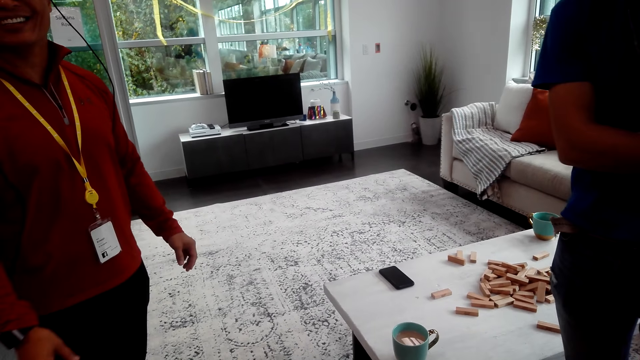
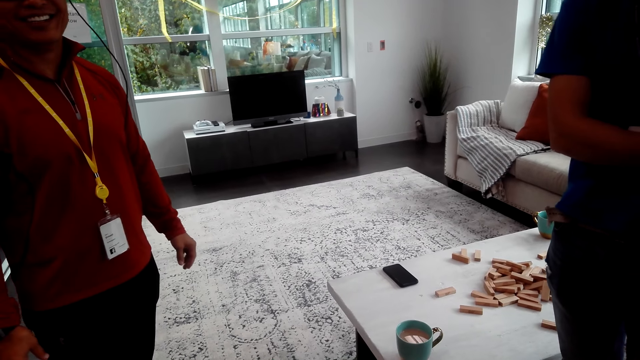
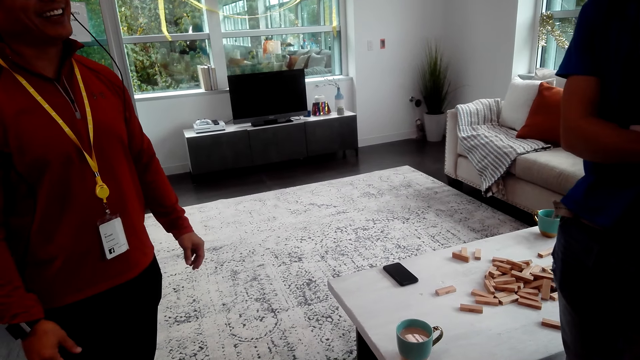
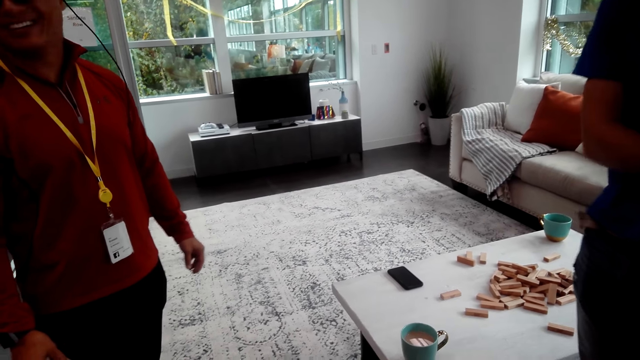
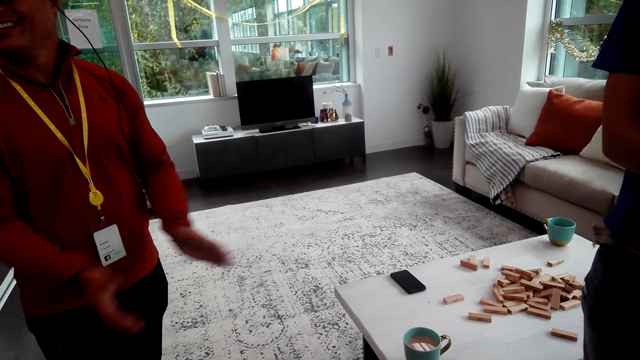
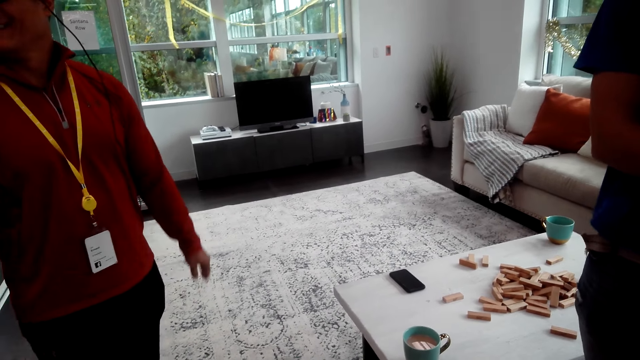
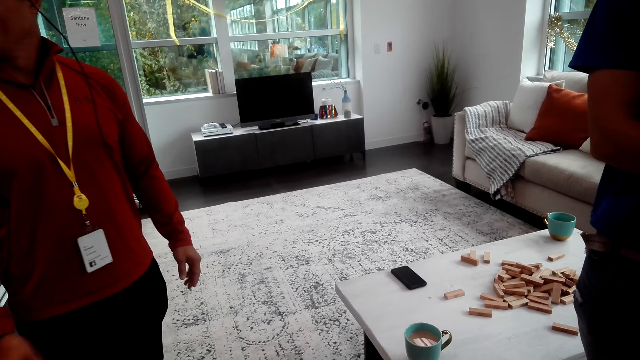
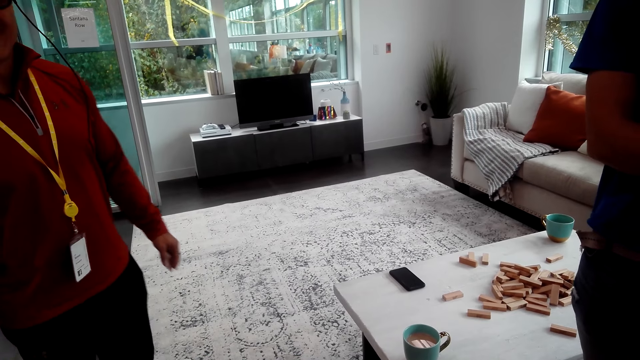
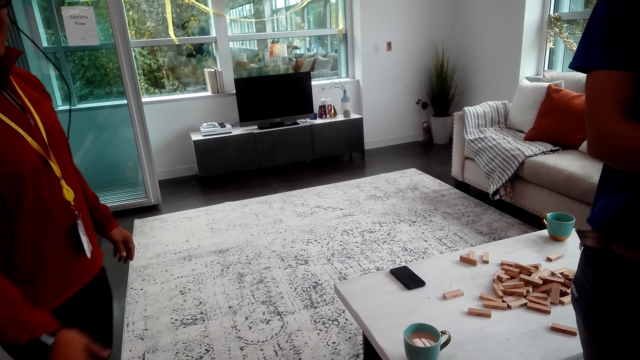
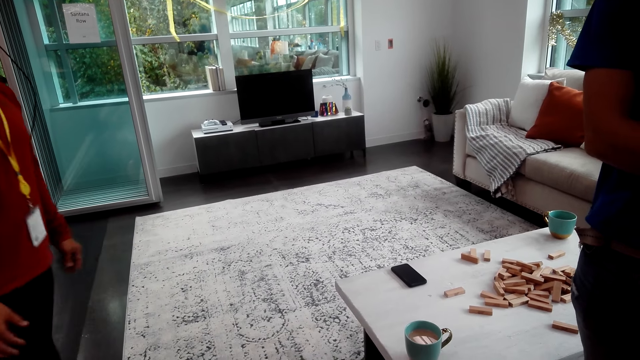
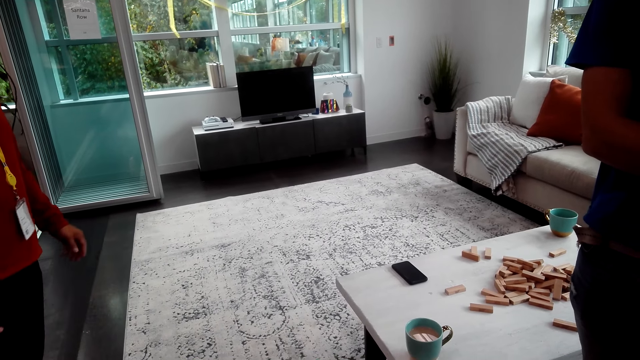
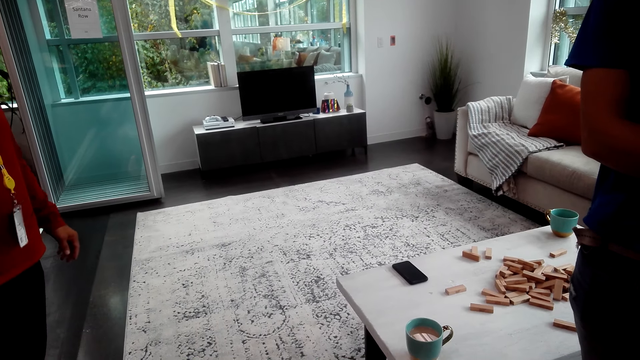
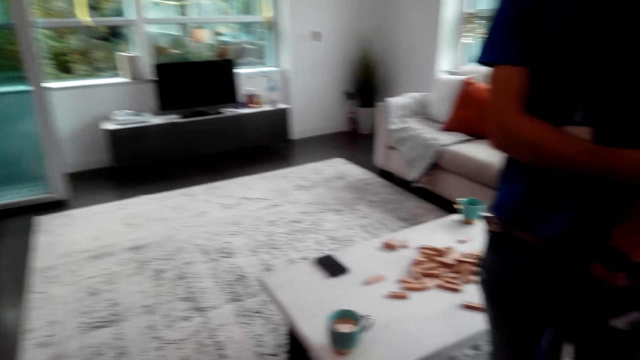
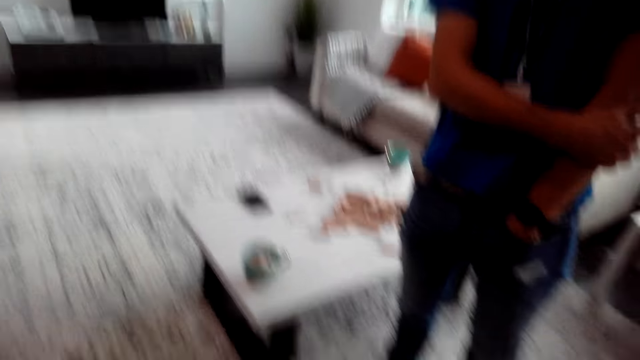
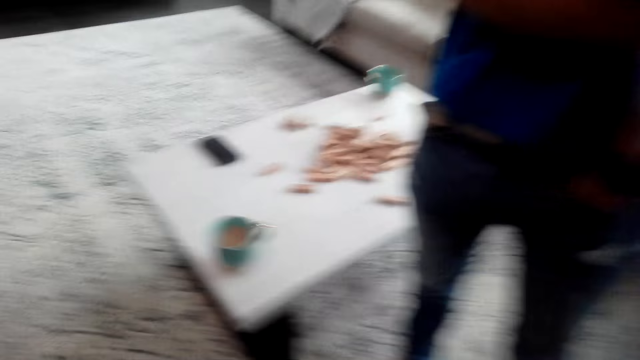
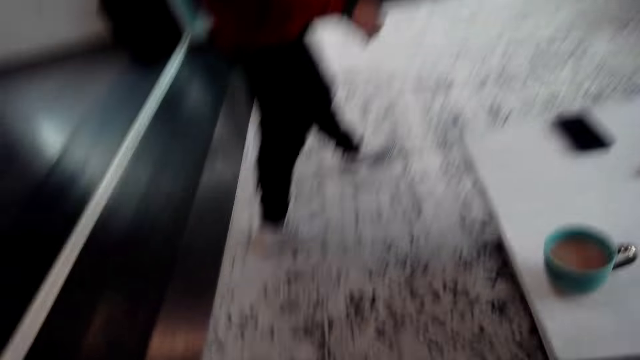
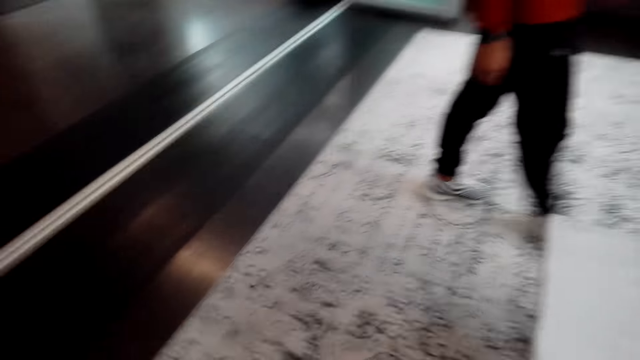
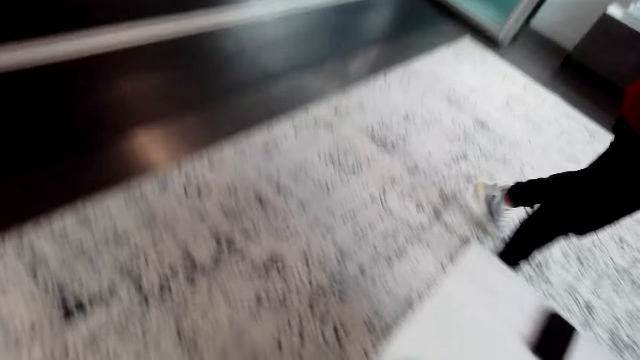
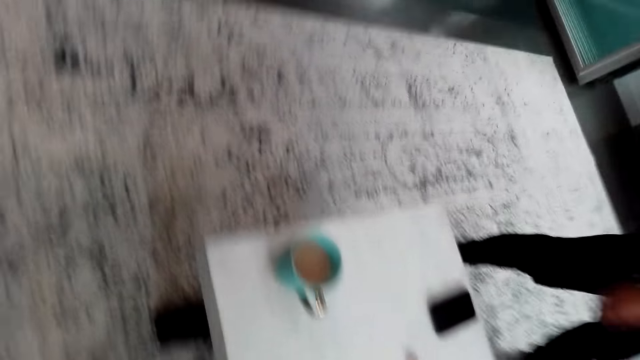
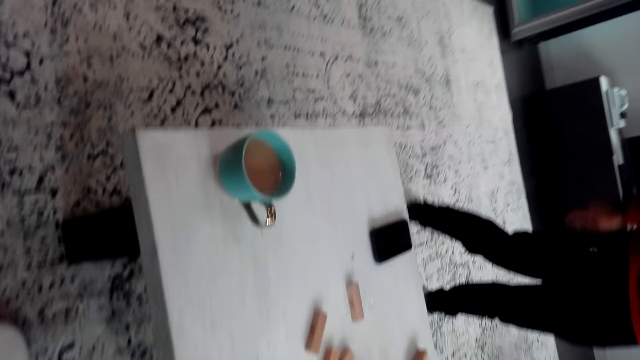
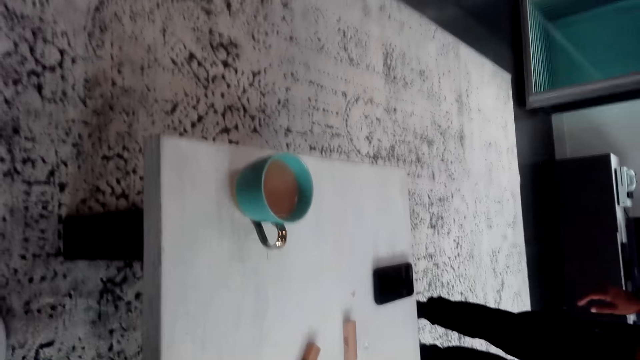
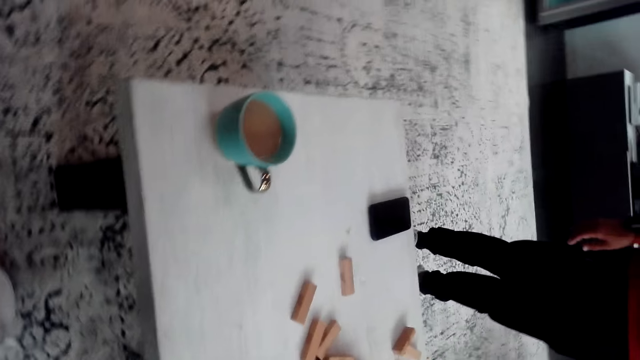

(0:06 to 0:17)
A man moves his hand. Another man scrubs the hand. The first man claps his hand, steps back, and converses with the camera wearer. The camera wearer adjusts the camera. The first man walks around. A third man walks beside the table.

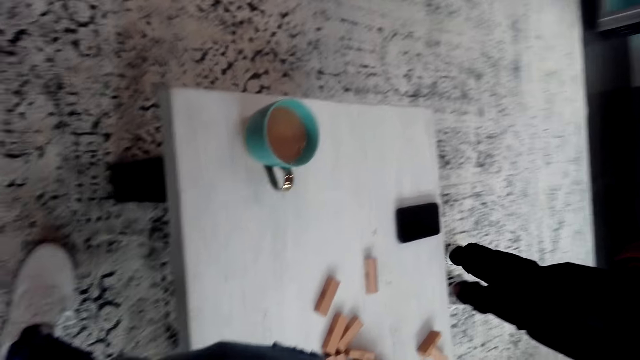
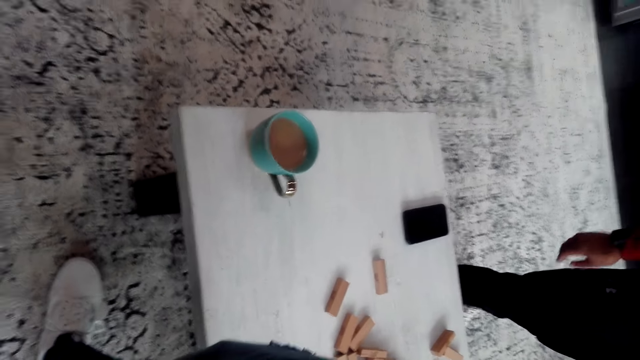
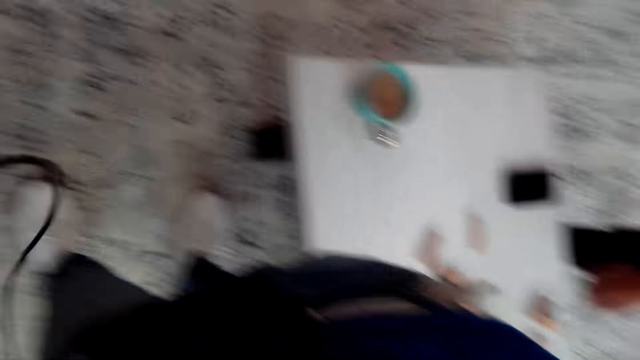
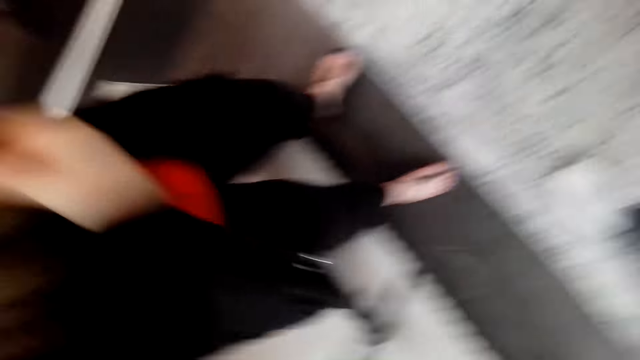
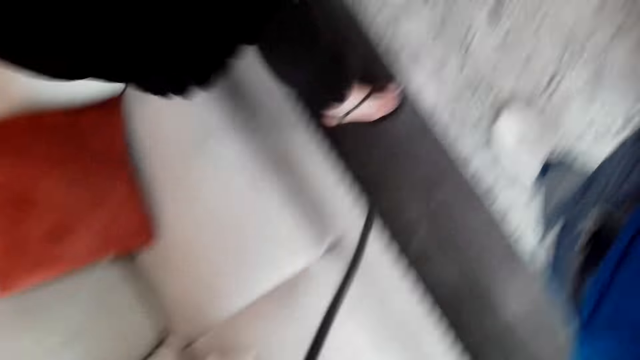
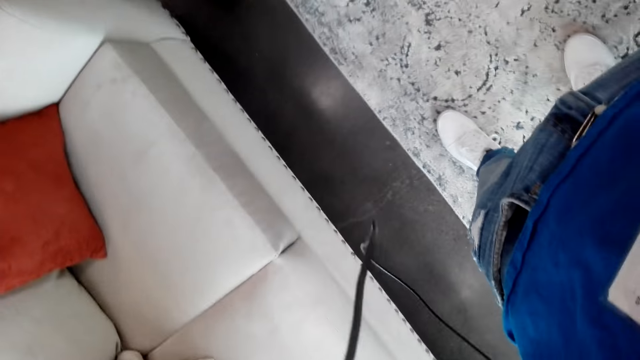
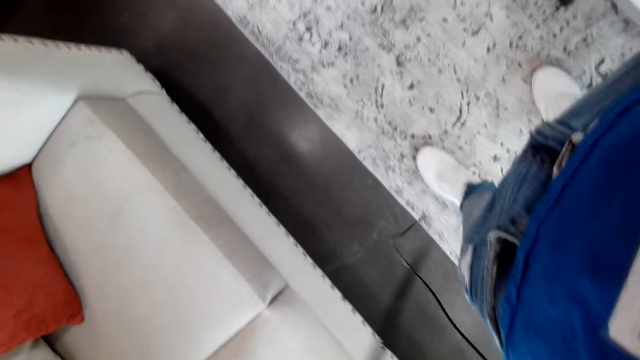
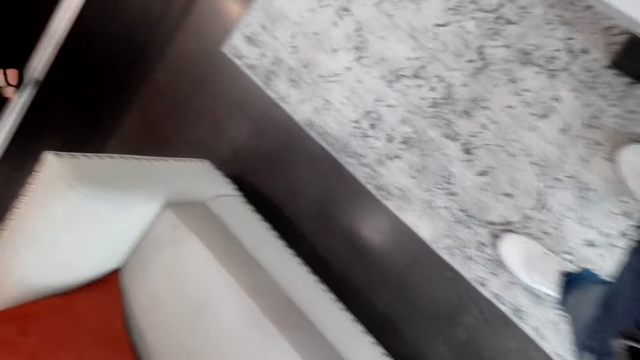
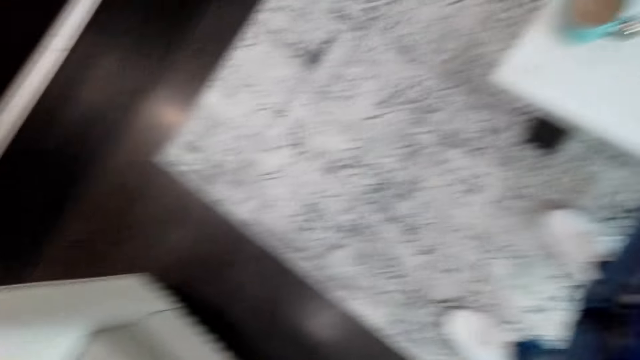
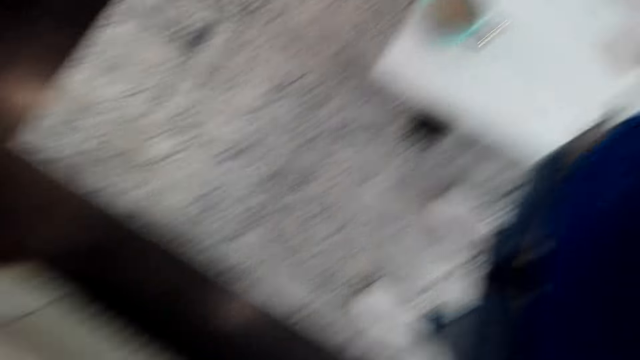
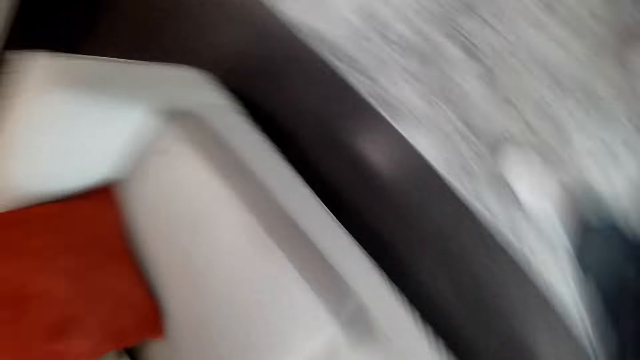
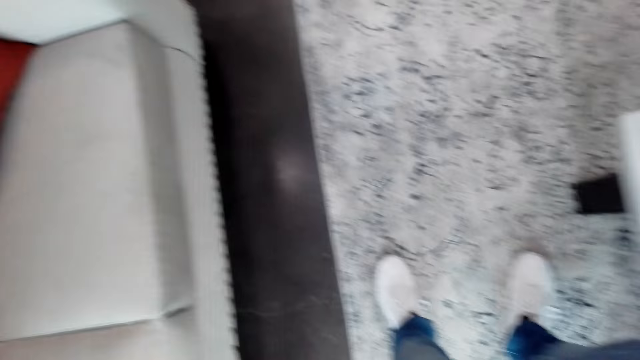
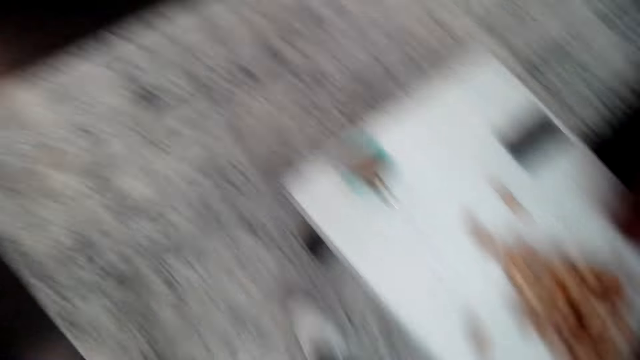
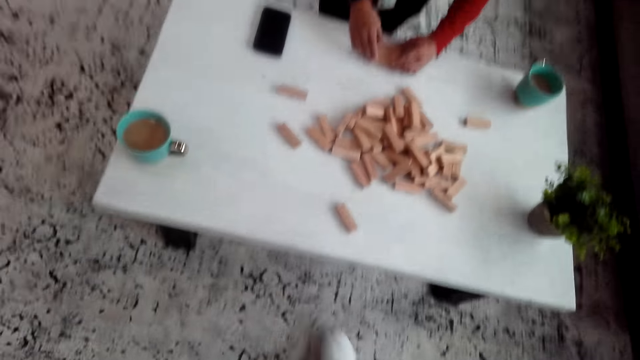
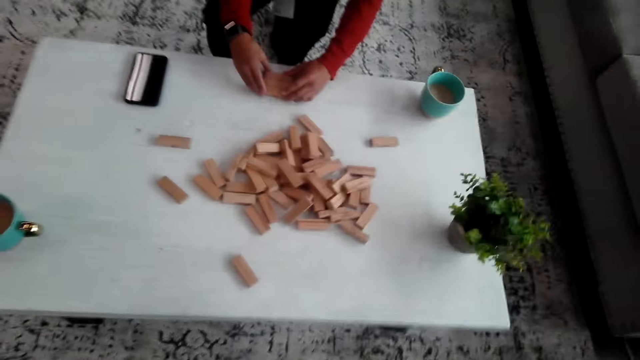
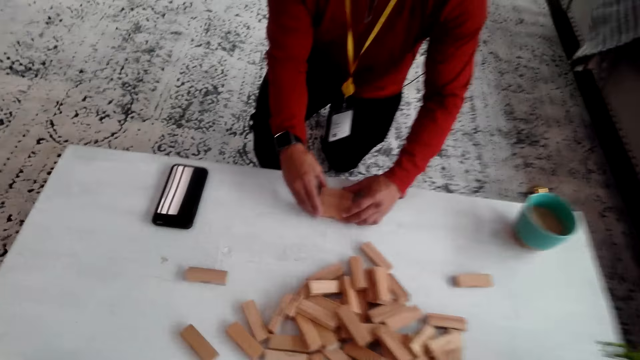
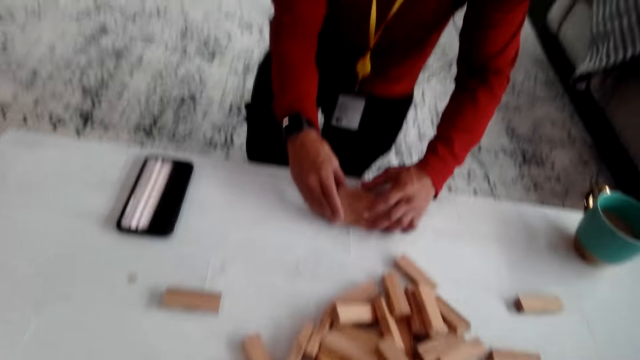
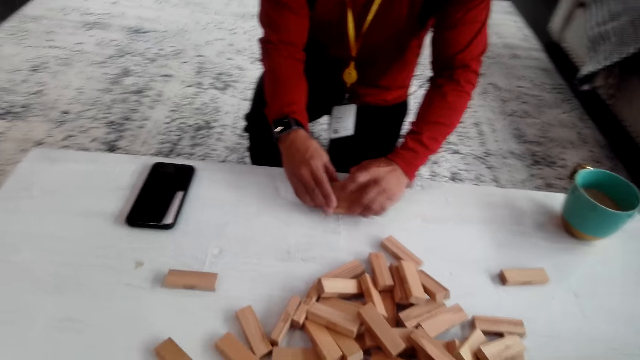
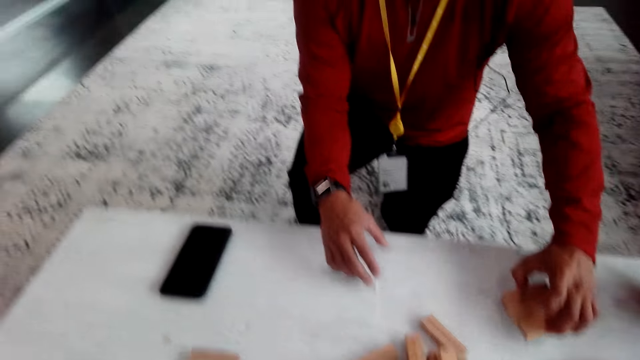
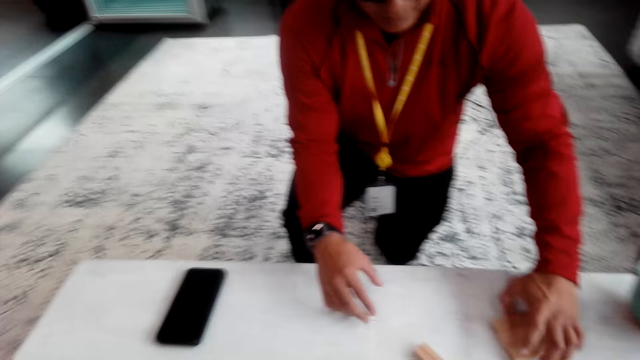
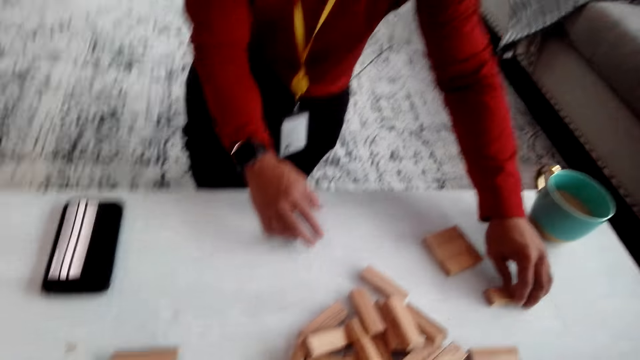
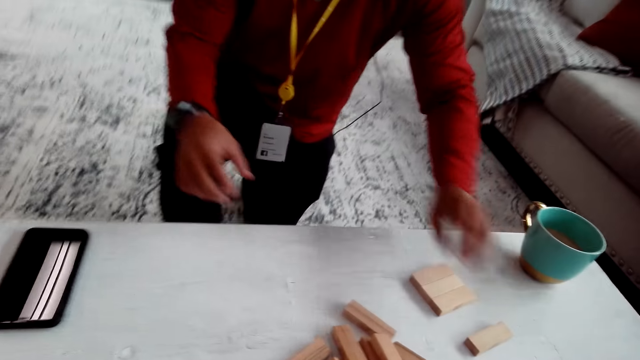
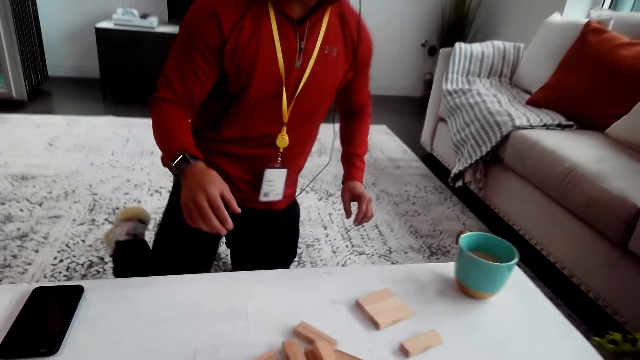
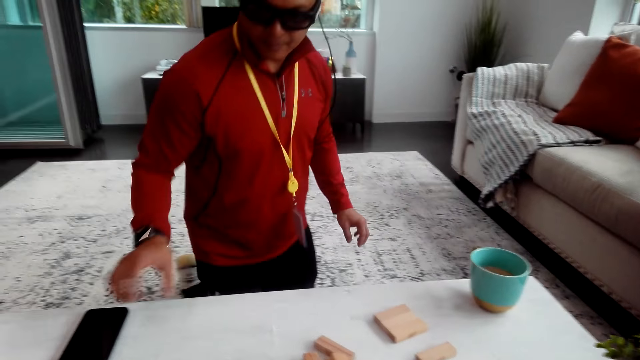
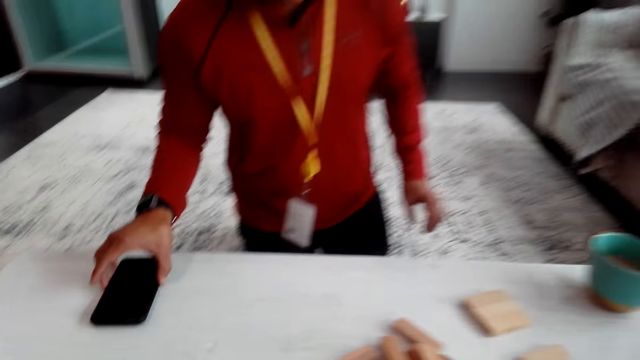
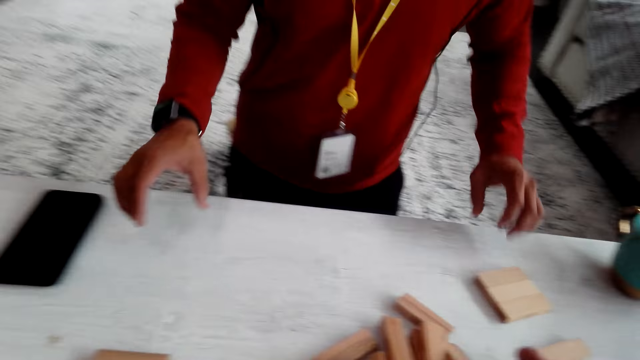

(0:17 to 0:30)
A man stretches his hand towards the table. A woman walks away from the camera wearer. The camera wearer talks to the woman. They look around. The man kneels beside the table. The camera wearer looks at the wooden blocks. The man holds the wooden blocks or jenga. The camera wearer sits beside the table. The man moves the jenga aside, talks to the camera wearer, and holds the jenga. The camera wearer talks to the man. The man moves the phone.
